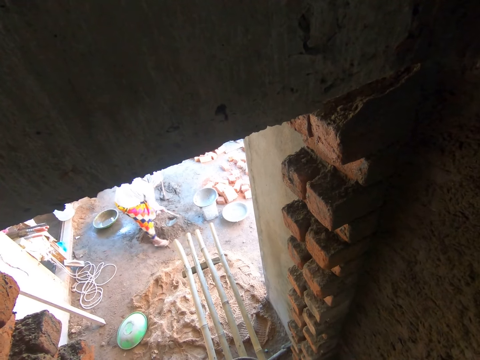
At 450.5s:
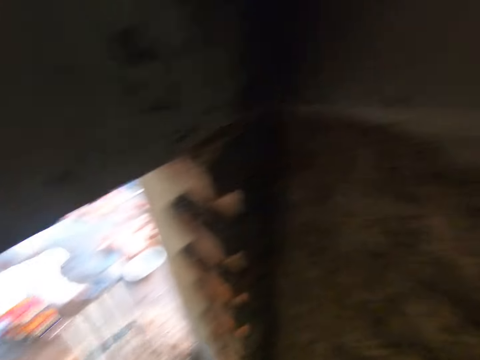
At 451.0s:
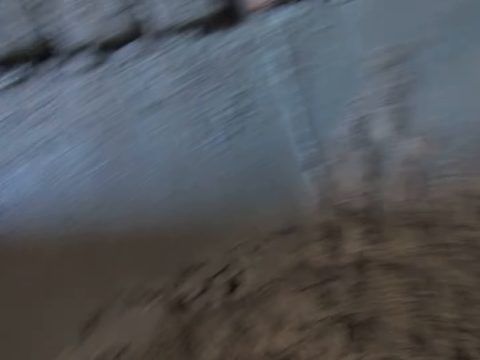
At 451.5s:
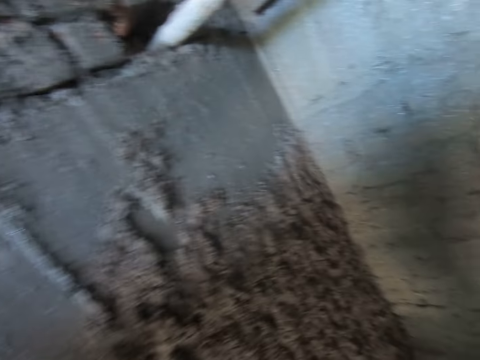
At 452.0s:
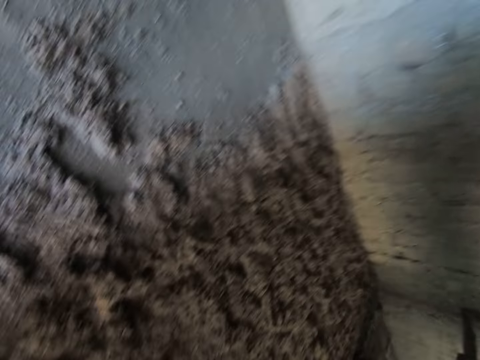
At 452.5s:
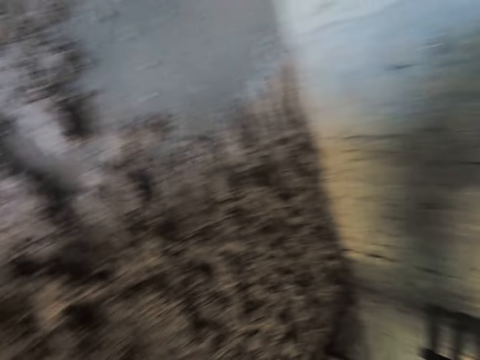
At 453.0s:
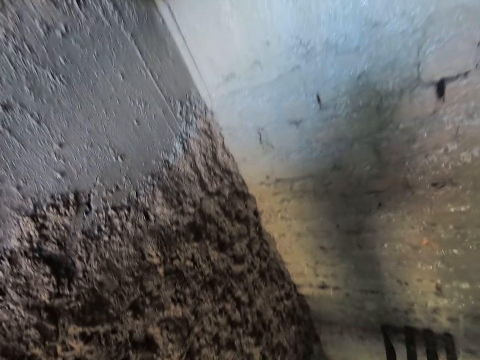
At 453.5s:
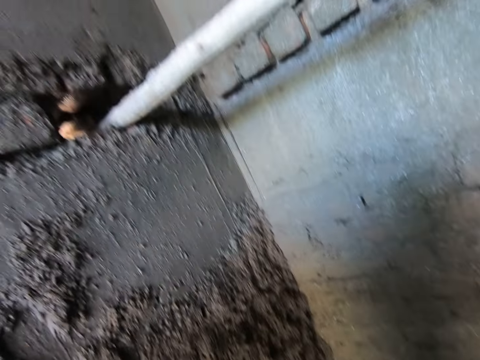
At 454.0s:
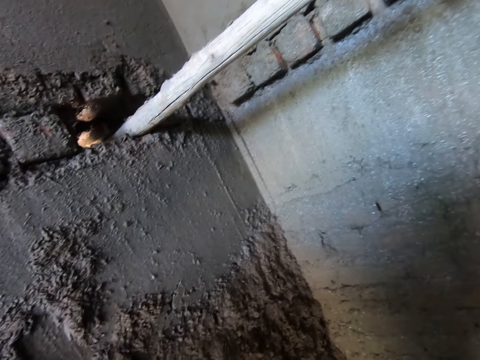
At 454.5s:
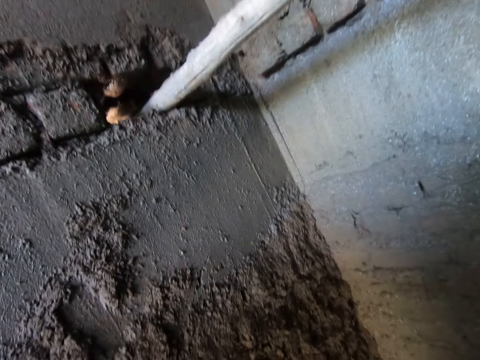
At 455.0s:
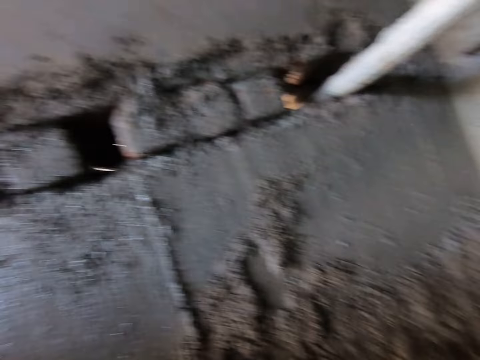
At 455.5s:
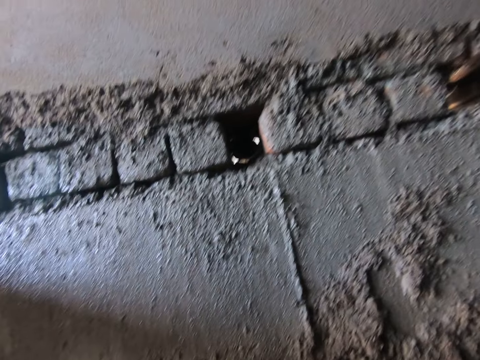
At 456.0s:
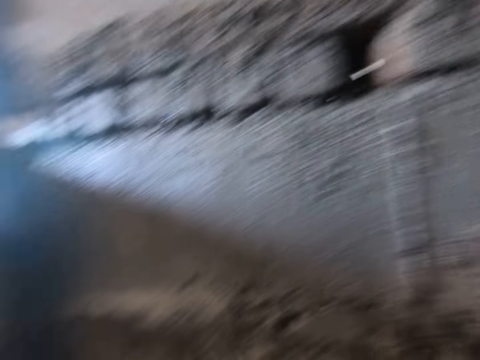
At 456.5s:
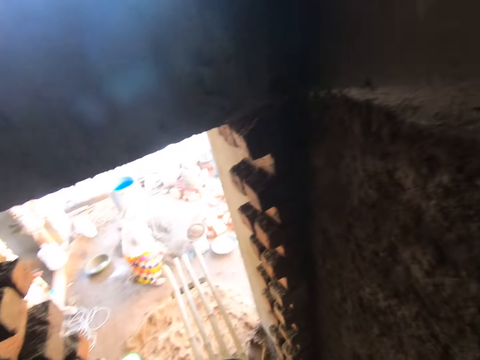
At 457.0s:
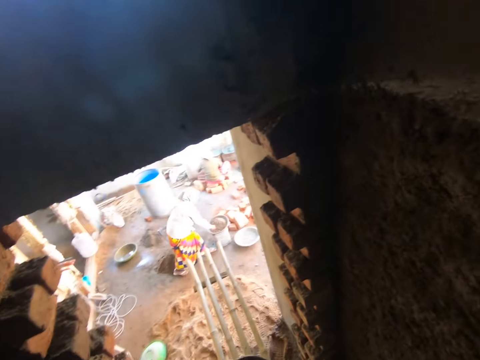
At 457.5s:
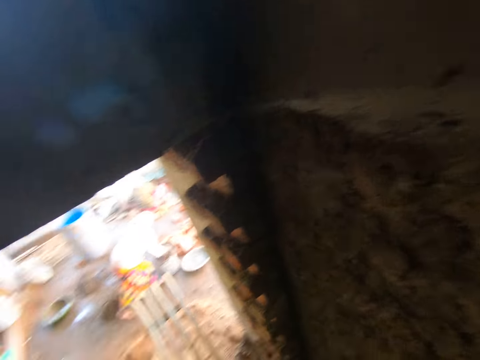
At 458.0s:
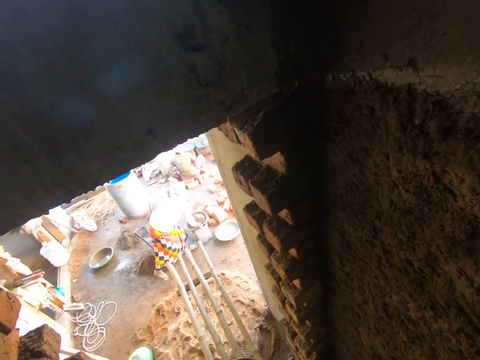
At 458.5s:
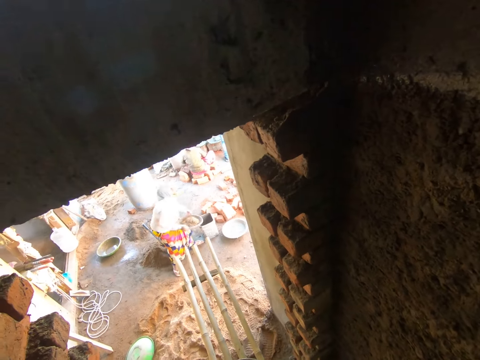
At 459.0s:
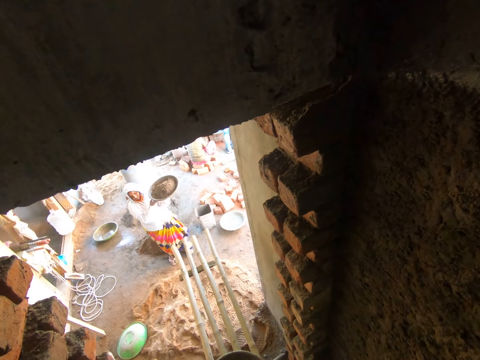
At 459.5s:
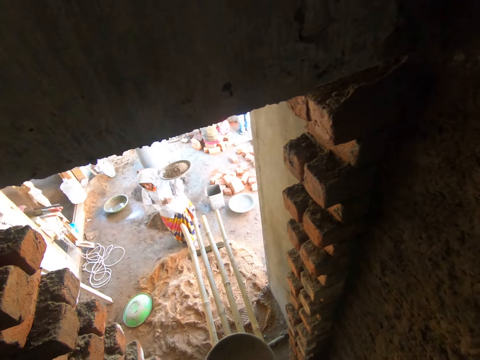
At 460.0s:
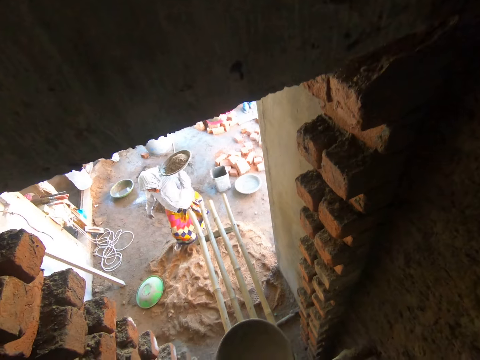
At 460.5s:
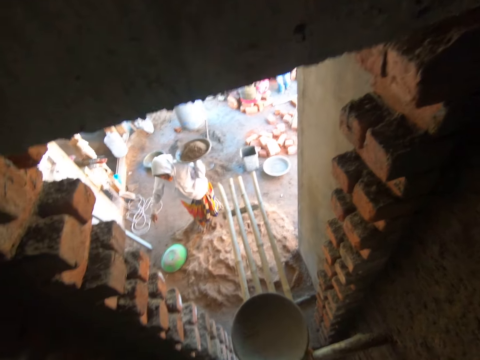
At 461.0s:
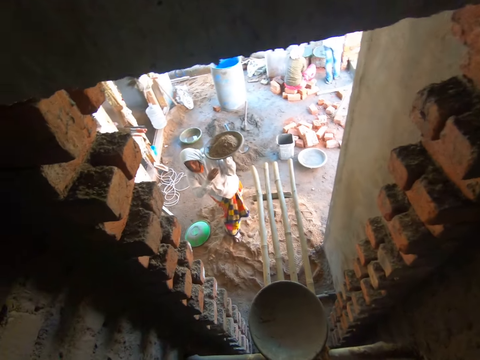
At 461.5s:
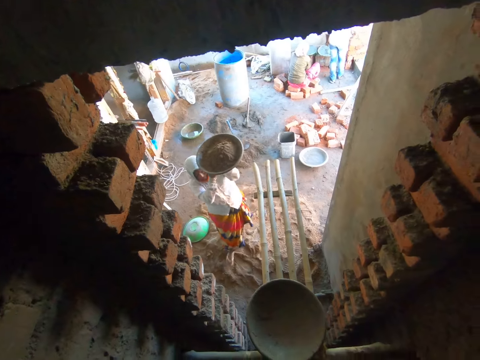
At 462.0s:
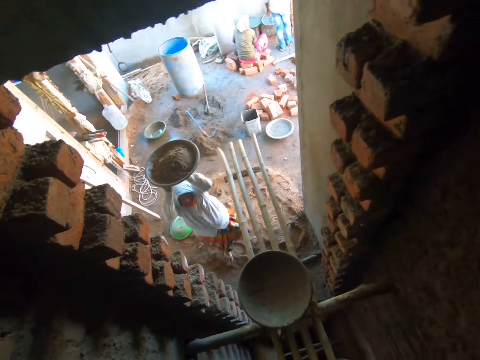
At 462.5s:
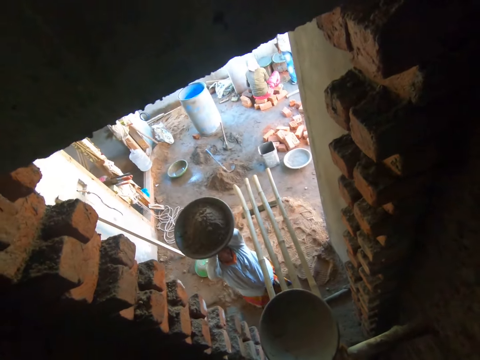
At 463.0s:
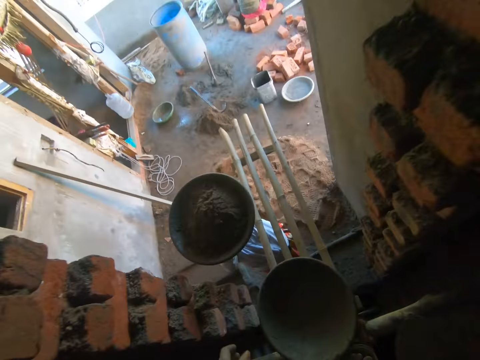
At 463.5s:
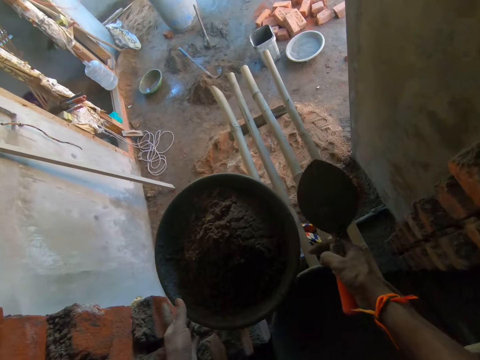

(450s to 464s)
The camera wearer inspects the plaster on a wall. The woman carries the head pan with mortar from the floor with her hands. The woman holds the head pan on her shoulder with her hands. The woman walks towards the camera wearer. The woman carries the head pan from her shoulder with her hands.

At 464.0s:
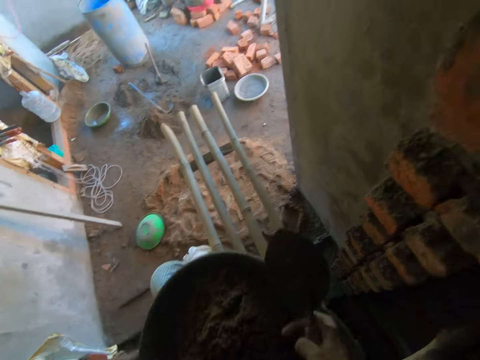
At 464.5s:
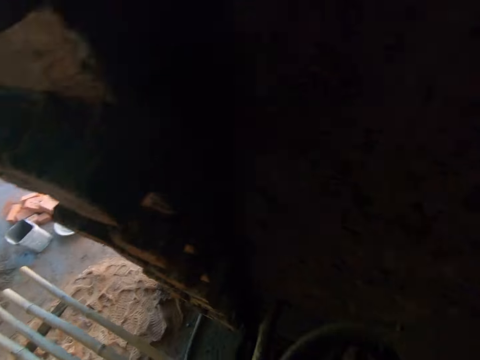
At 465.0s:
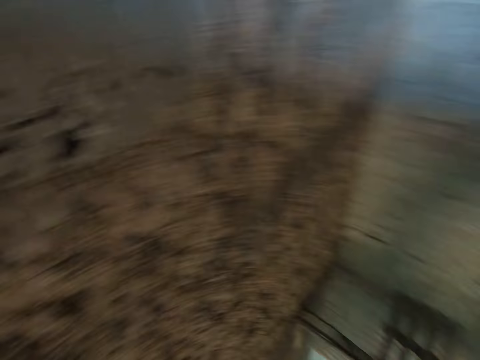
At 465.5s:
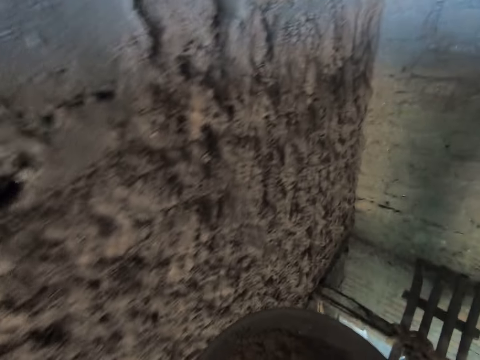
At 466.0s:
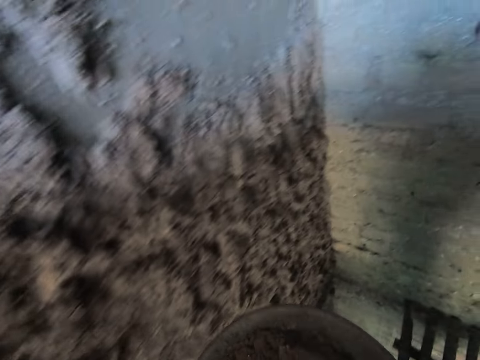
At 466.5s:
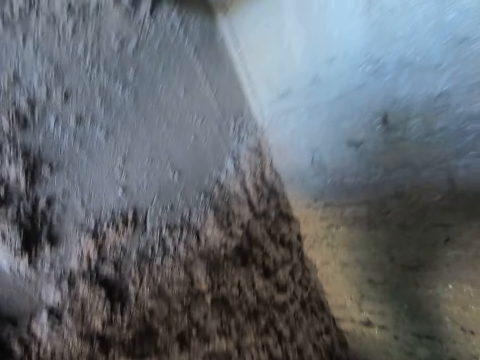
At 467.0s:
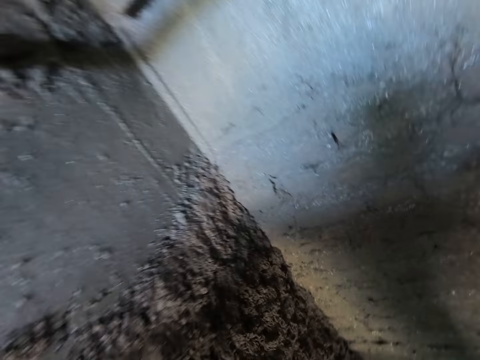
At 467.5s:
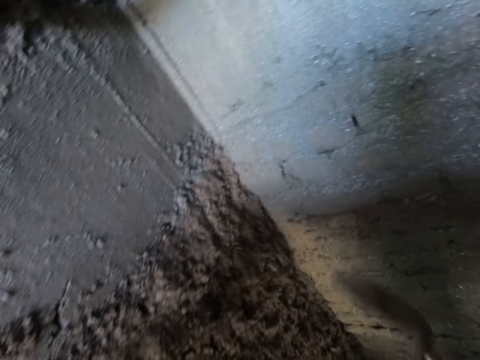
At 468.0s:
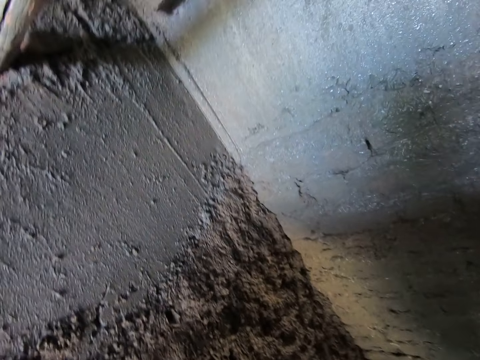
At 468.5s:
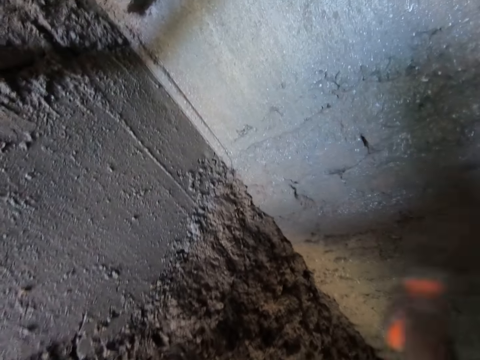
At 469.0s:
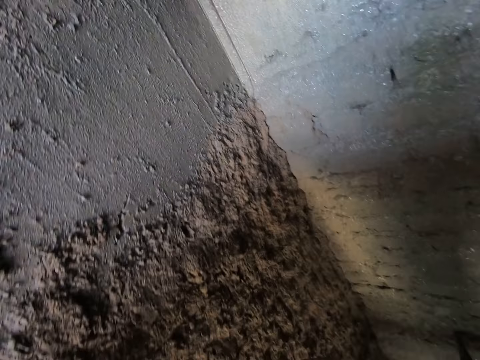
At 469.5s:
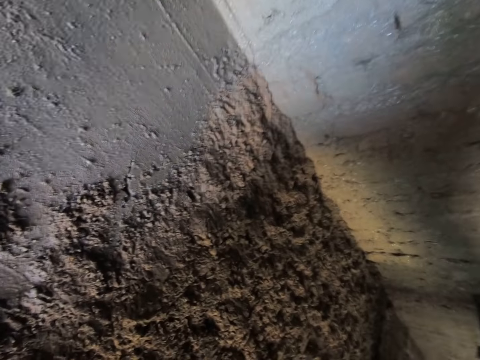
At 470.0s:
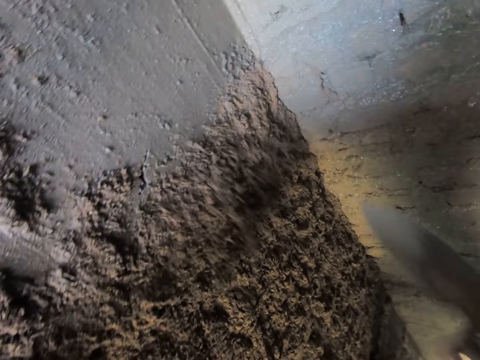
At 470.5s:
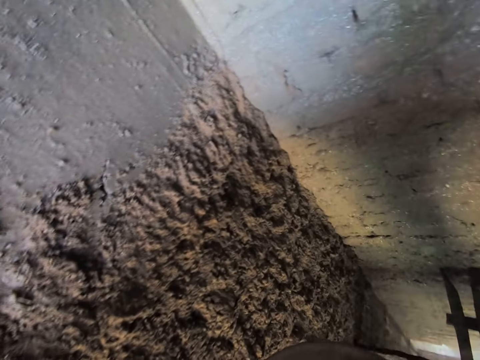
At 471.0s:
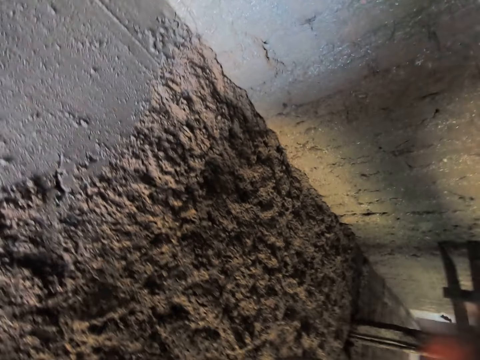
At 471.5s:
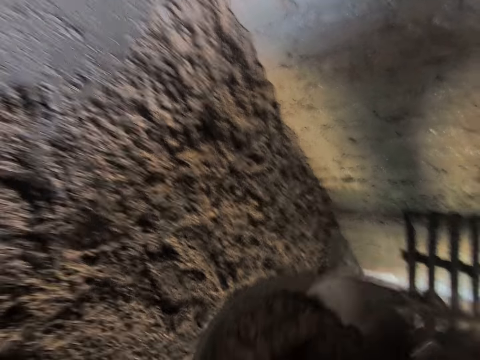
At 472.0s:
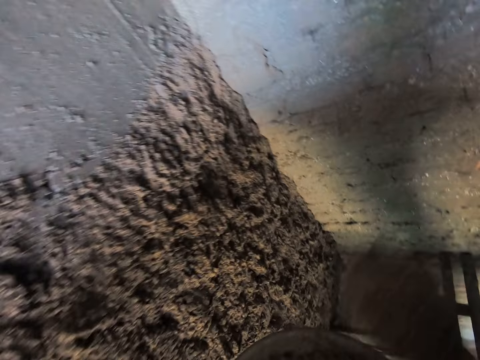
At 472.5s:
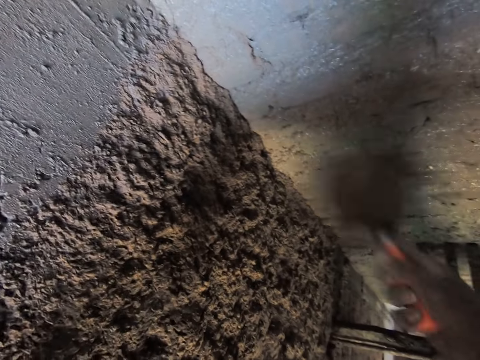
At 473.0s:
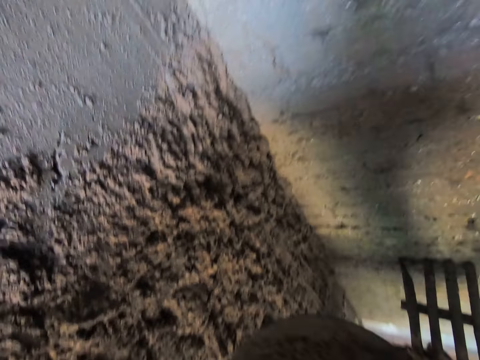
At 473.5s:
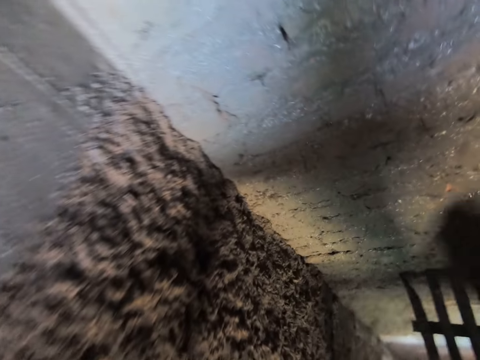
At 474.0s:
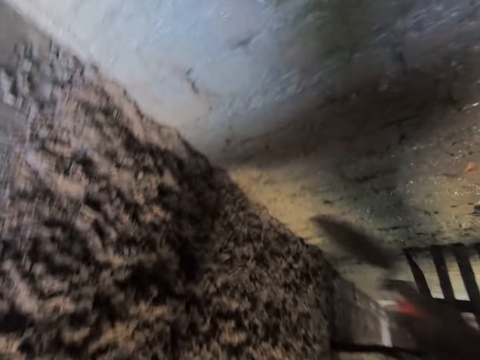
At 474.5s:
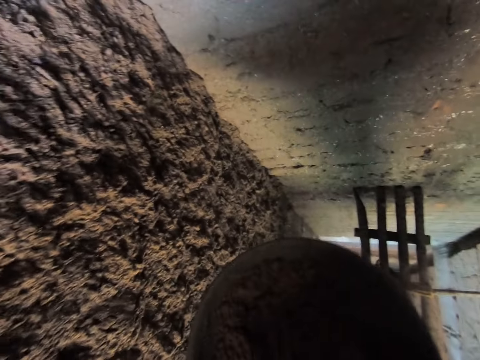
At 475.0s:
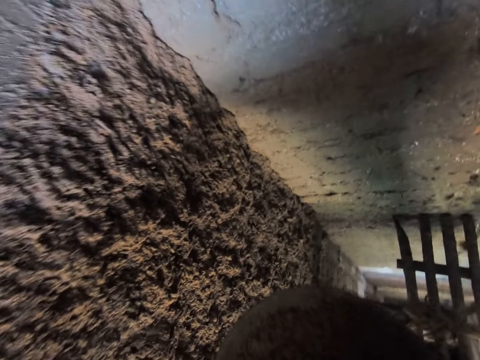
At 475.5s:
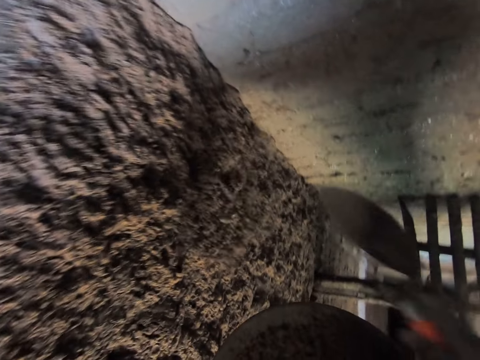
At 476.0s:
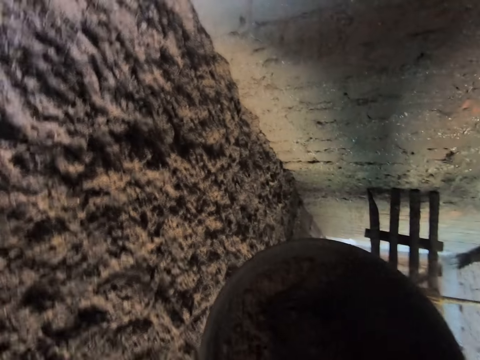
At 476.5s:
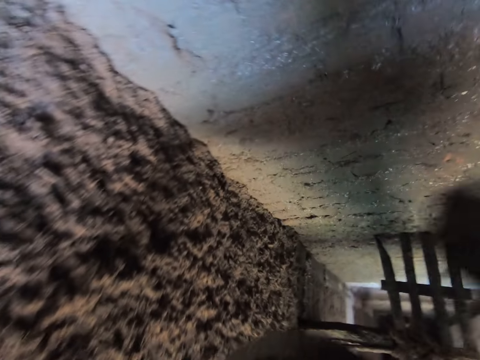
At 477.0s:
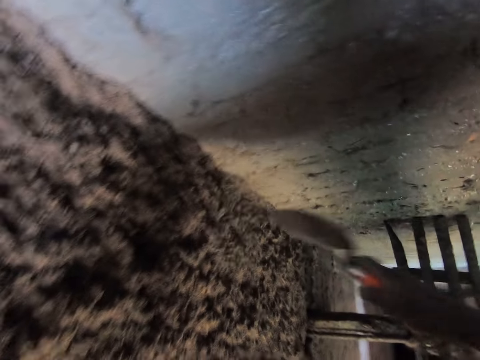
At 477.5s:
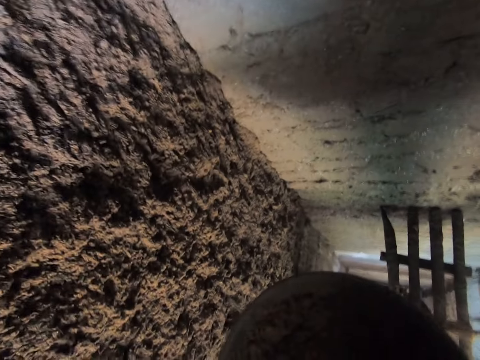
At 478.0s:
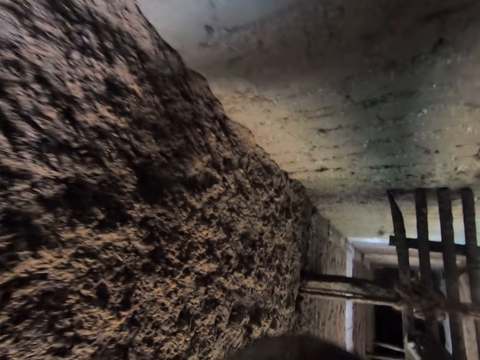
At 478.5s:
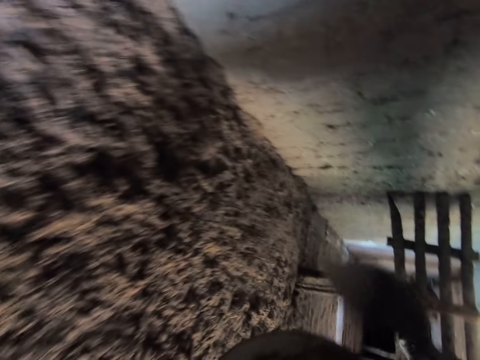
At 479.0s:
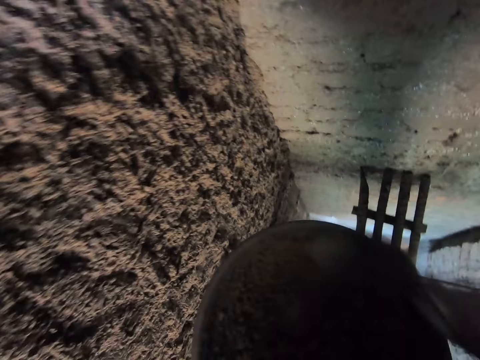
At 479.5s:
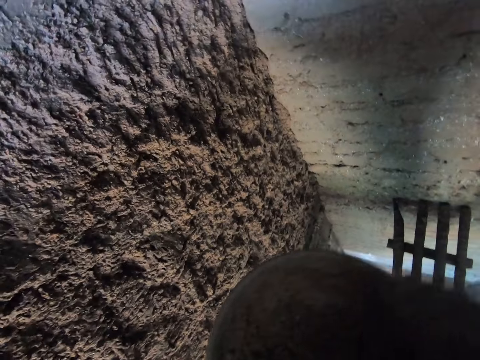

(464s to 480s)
A woman passes the tray or head pan to the camera wearer. The camera wearer collects the head pan with mortar from the woman with his hands. He holds the tray with both hands. He turns to the right. He mixes the mortar in the head pan with the trowel in his right hand. He lifts a trowel with plaster. He pours the mortar from the head pan on the wall with the trowel in his right hand. He scoops plaster from the tray and plasters the wall. He scoops plaster from the tray and plasters the wall. He scoops plaster from the tray and plasters the wall. He scoops plaster from the tray and plasters the wall. He scoops plaster from the tray and plasters the wall. He scoops plaster from the tray and plasters the wall. He scoops plaster from the tray.
